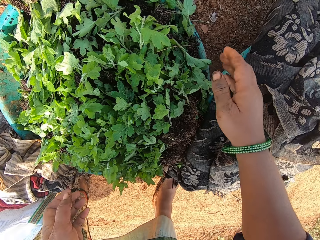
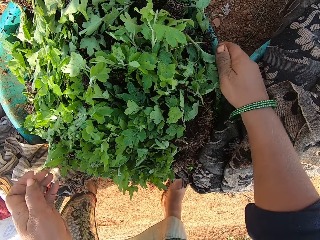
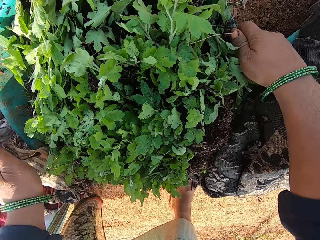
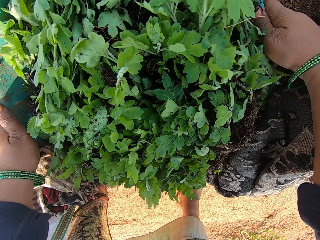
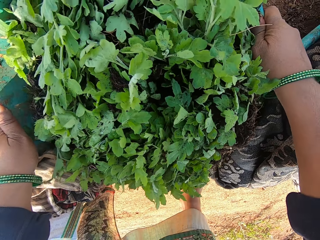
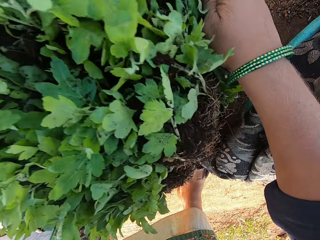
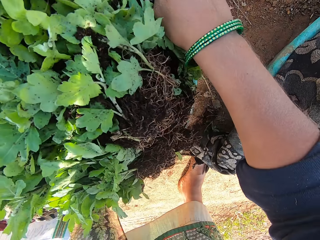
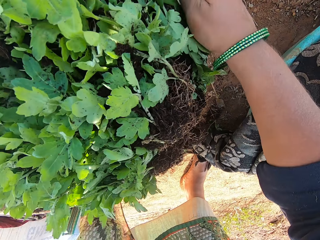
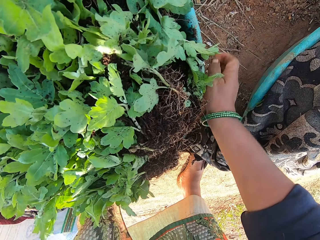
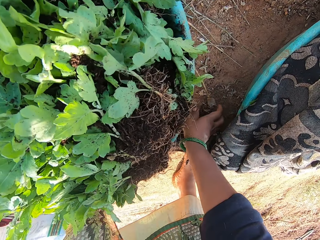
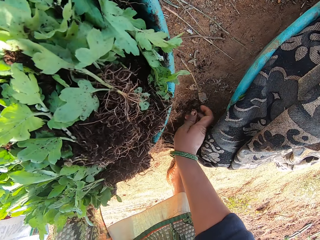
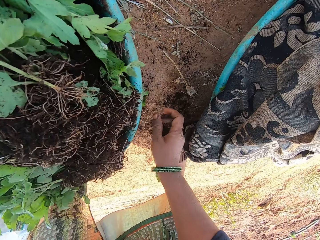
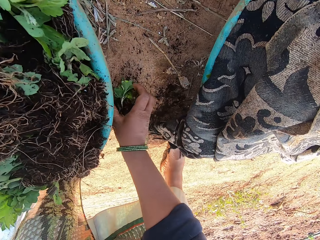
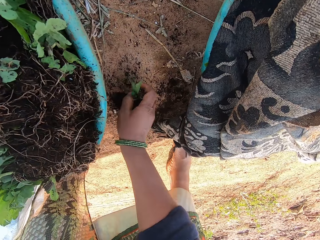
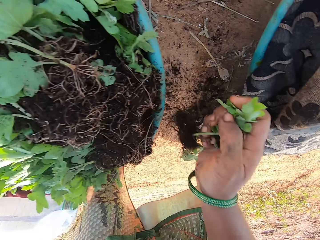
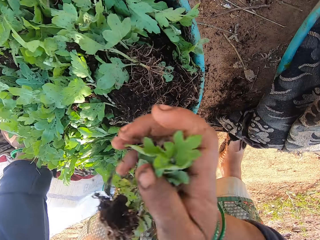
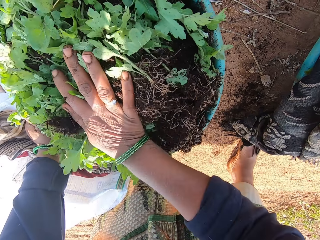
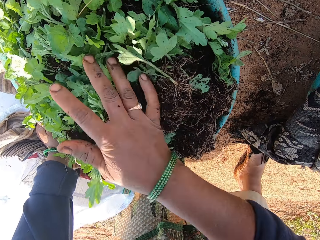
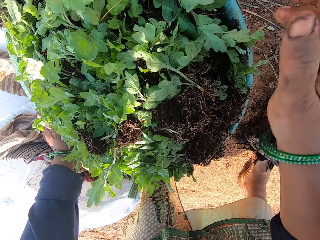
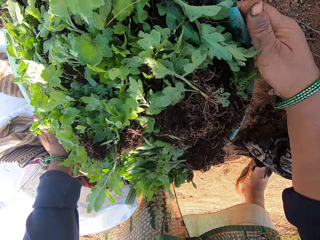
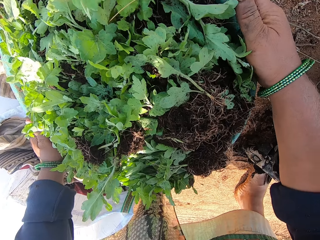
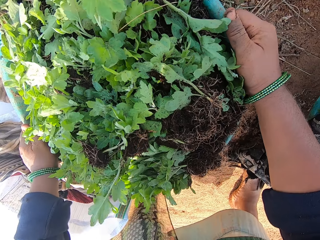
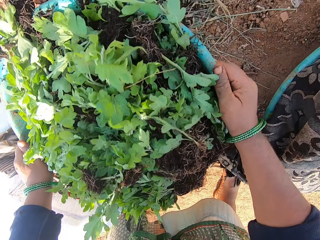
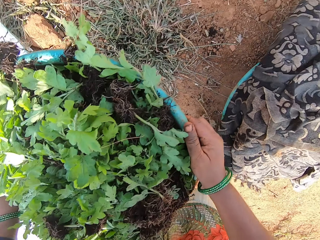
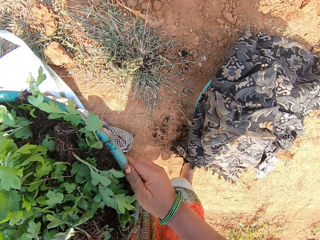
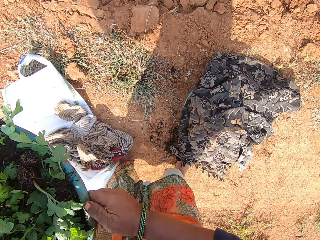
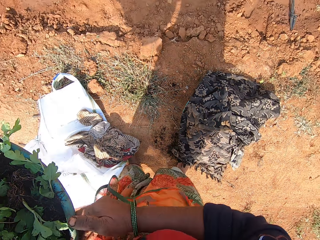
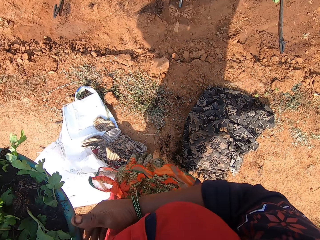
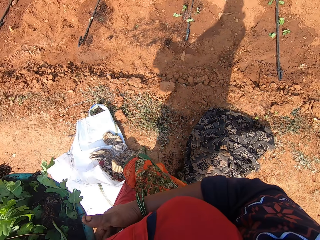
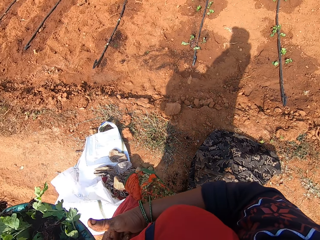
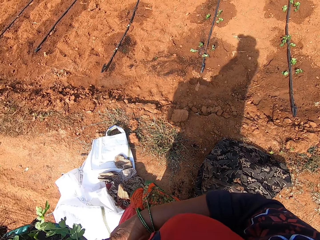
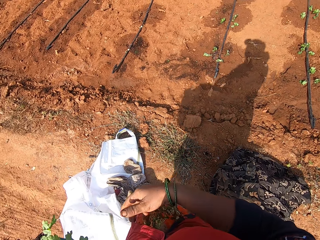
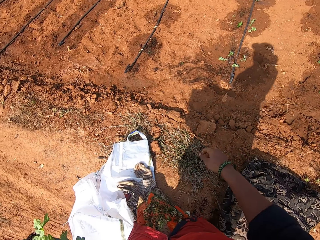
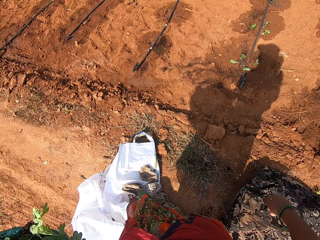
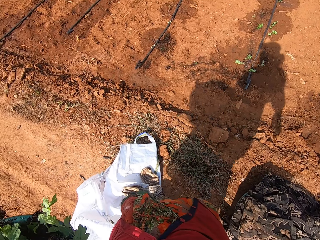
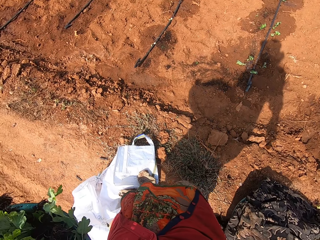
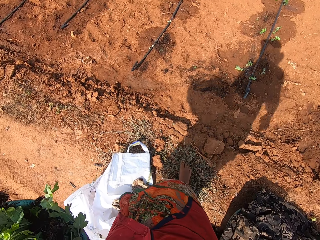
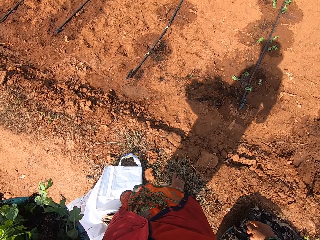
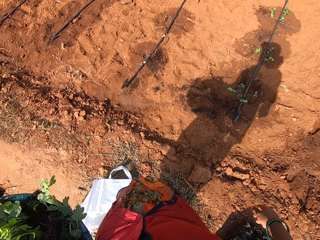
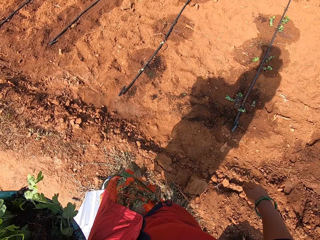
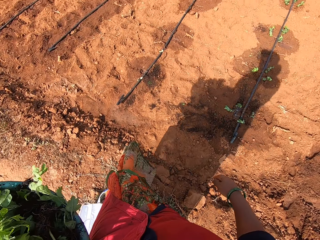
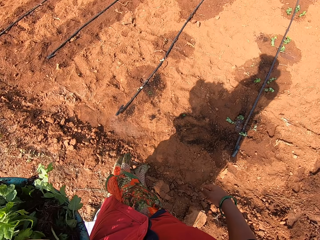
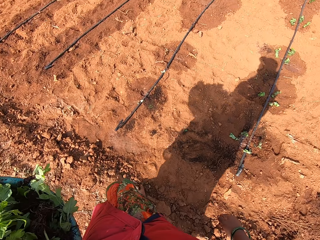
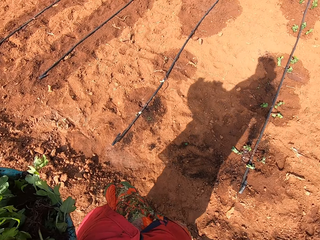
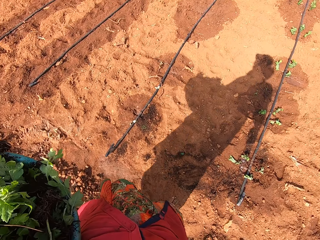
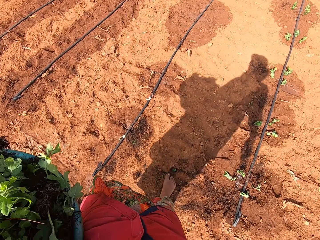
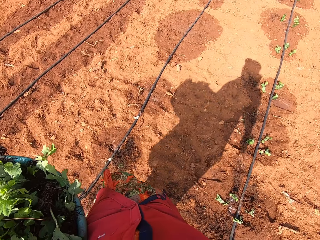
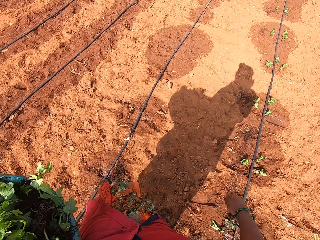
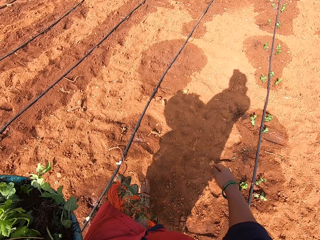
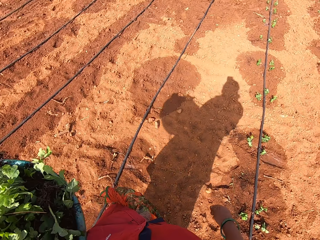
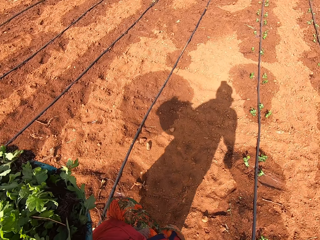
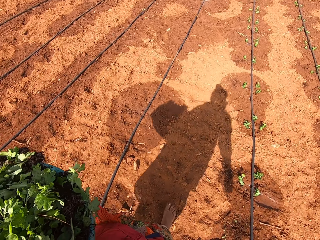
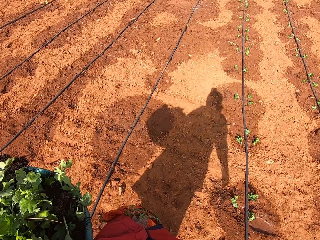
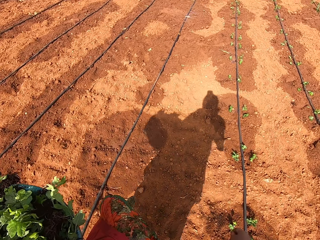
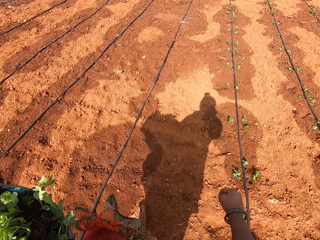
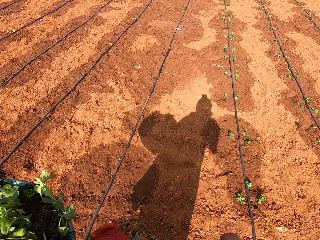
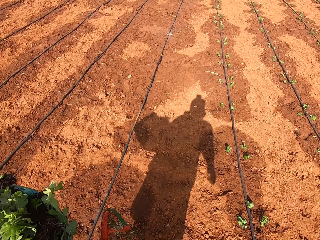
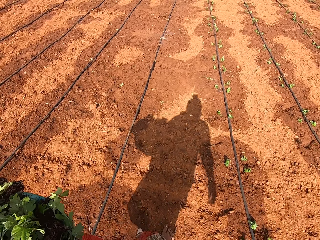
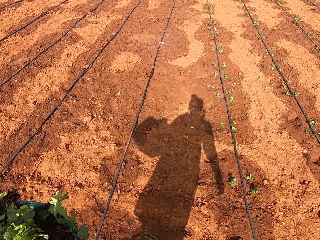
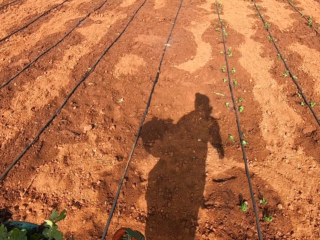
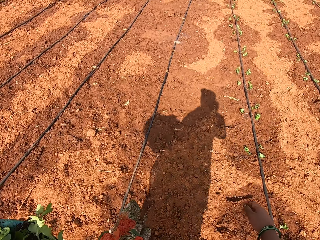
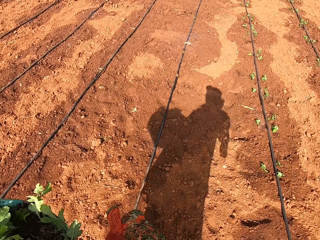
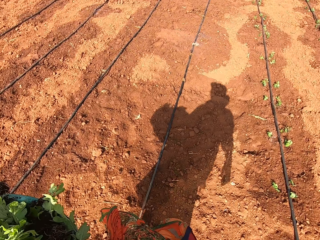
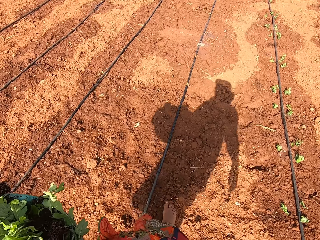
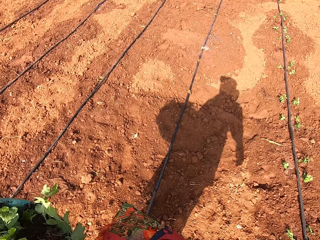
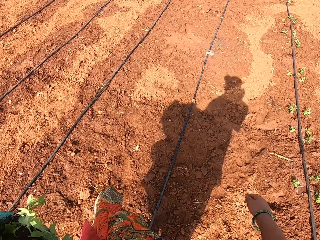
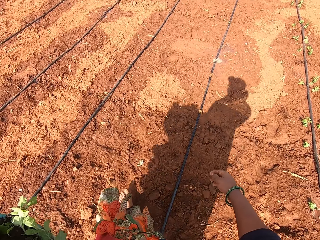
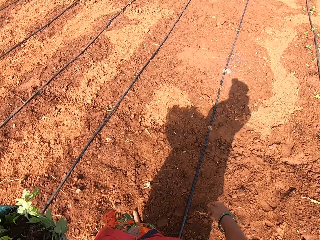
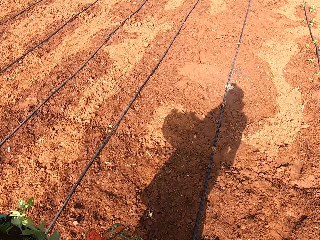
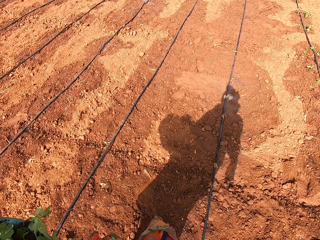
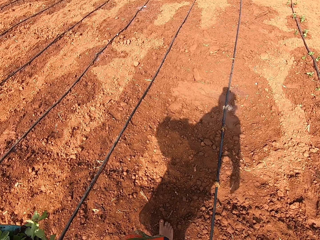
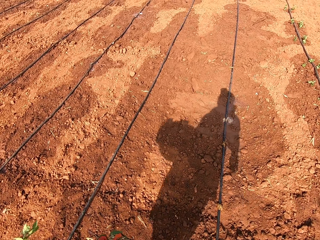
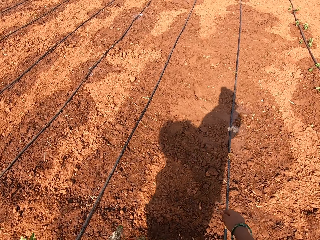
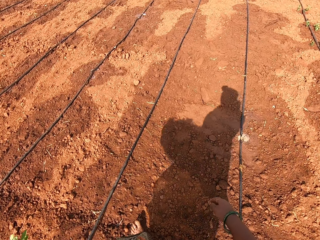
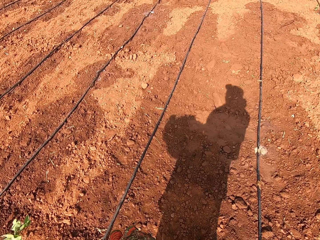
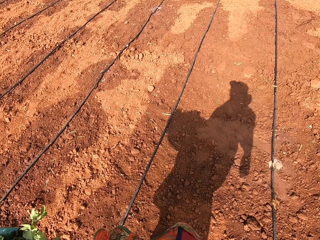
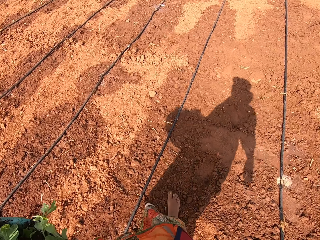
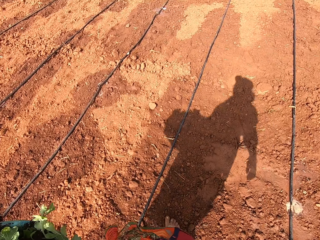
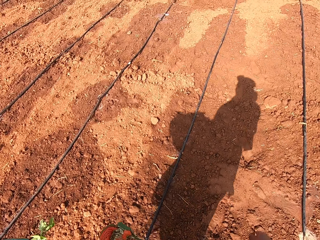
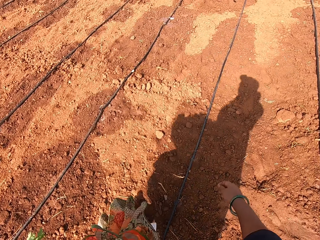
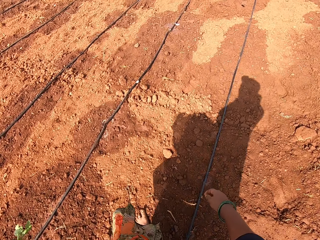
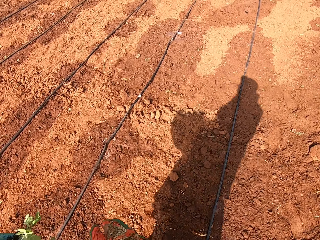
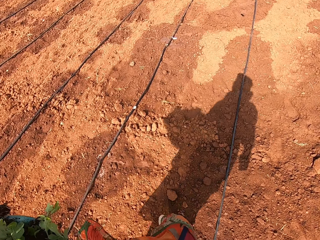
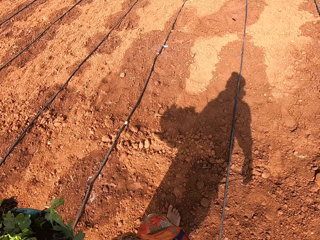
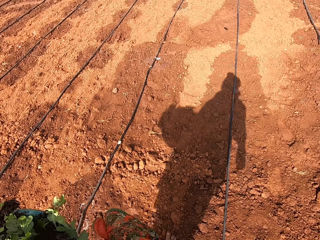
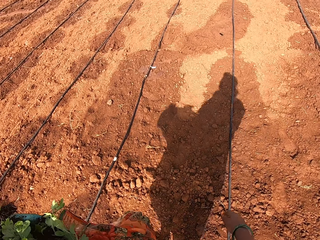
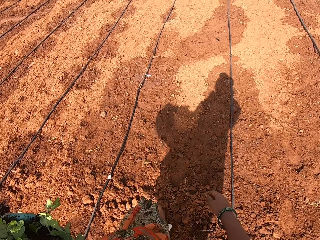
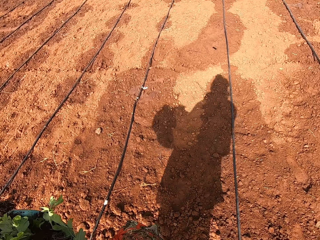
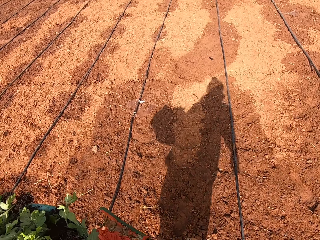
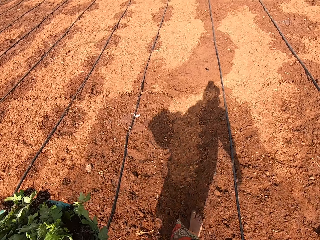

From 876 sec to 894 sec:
The camera wearer drops down the cloth with his right hand. He moves the basin. He lifts the basin with both hands. He picks the kales from the ground with his right hand. He puts the kales on the basin with his right hand. He lifts the basin with both hands. He walks on the field. He walks.

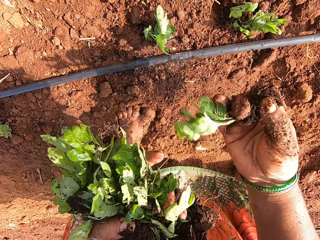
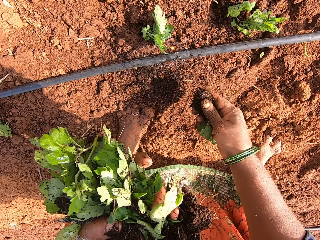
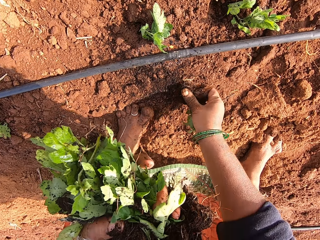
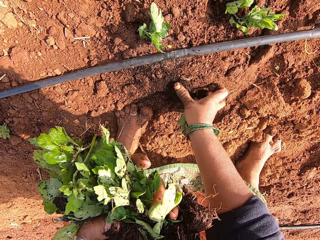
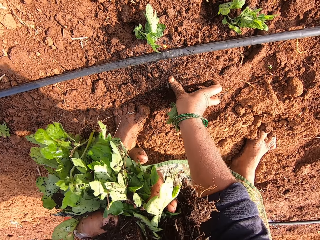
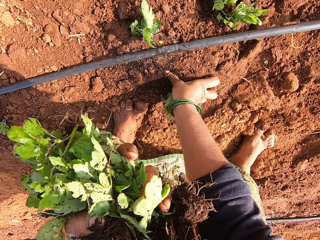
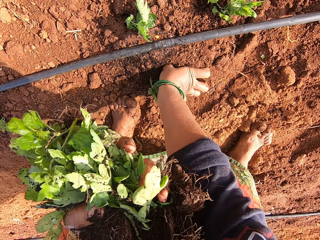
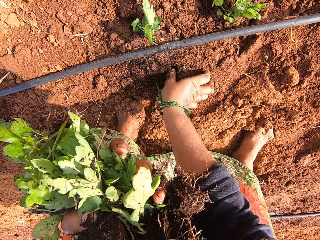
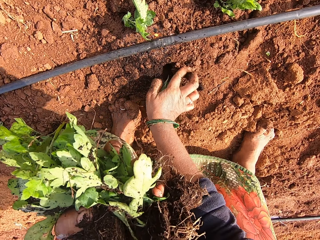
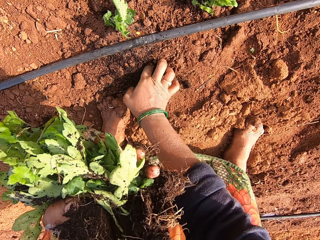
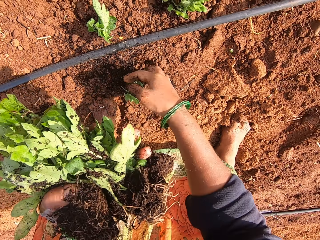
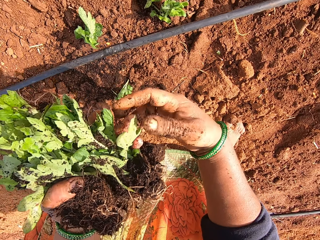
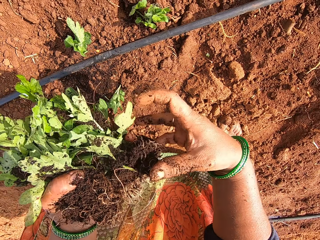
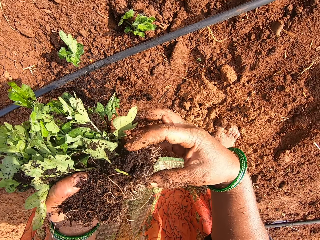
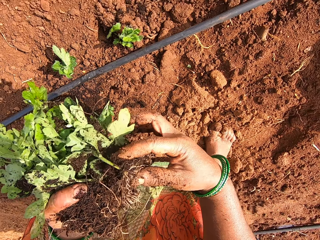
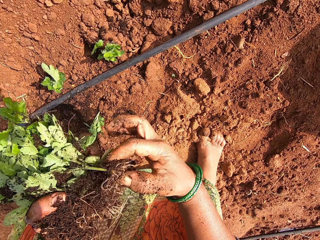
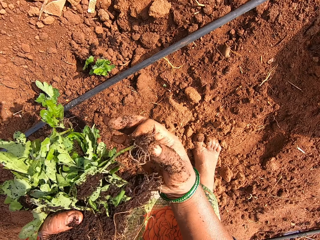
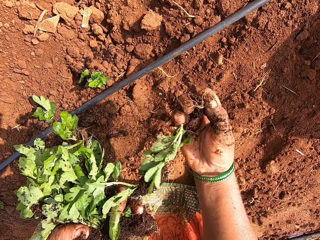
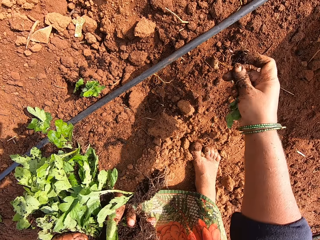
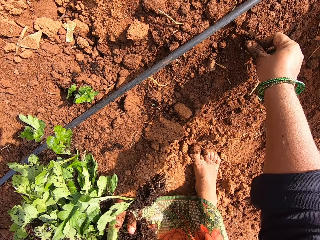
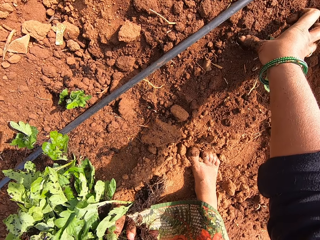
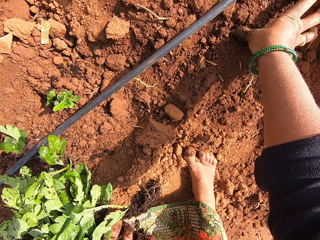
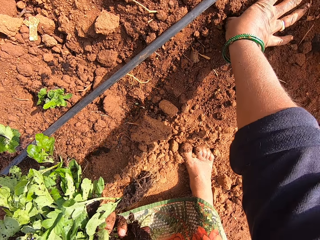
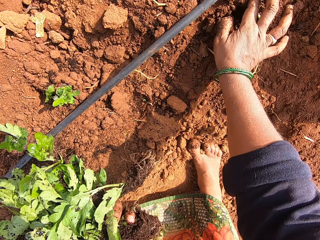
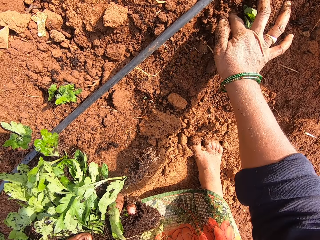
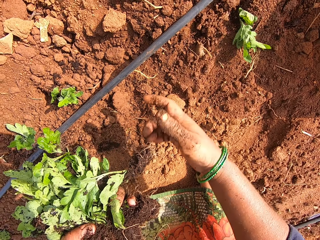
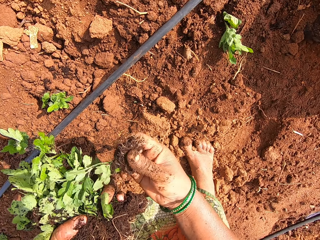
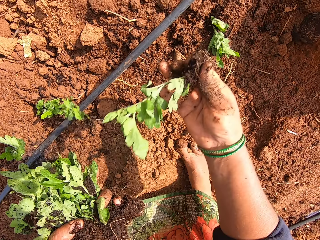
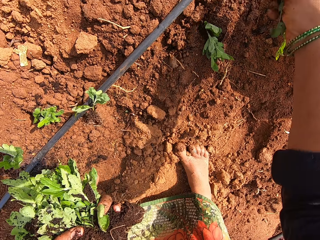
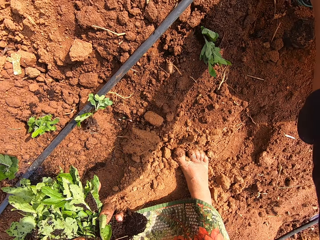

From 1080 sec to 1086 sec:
The camera wearer plants the plants. They plant the plants again.
